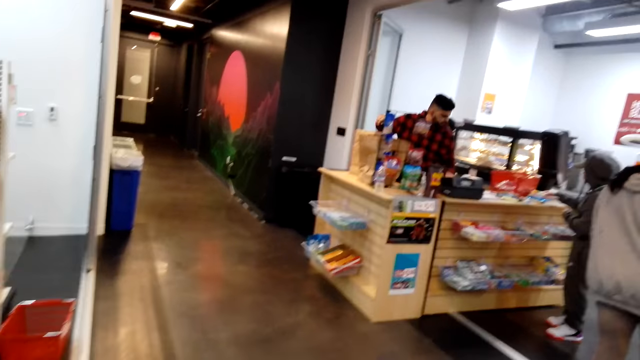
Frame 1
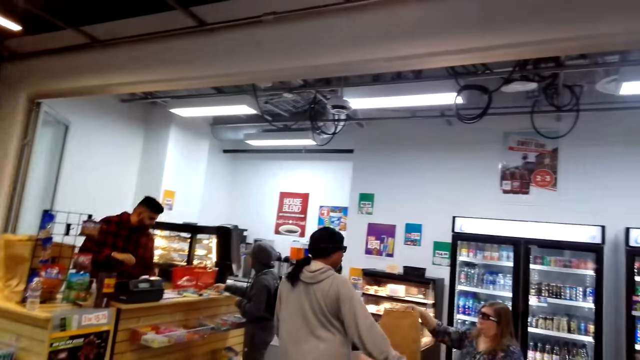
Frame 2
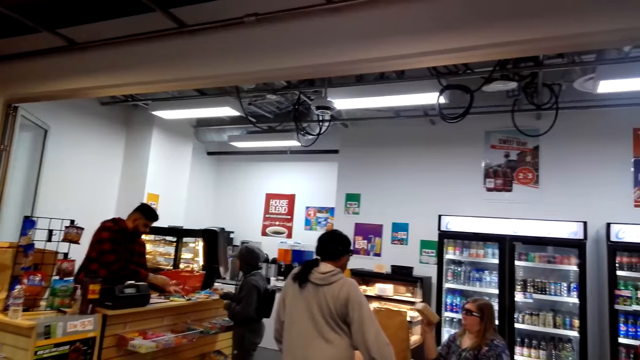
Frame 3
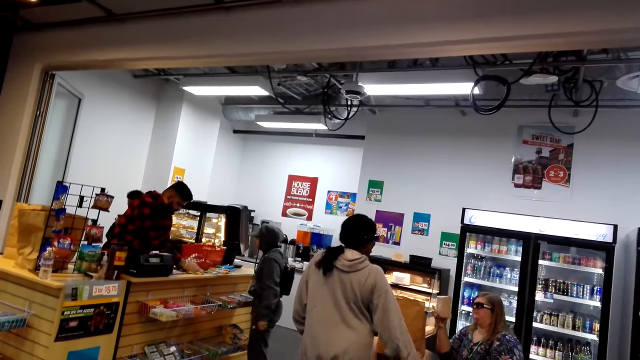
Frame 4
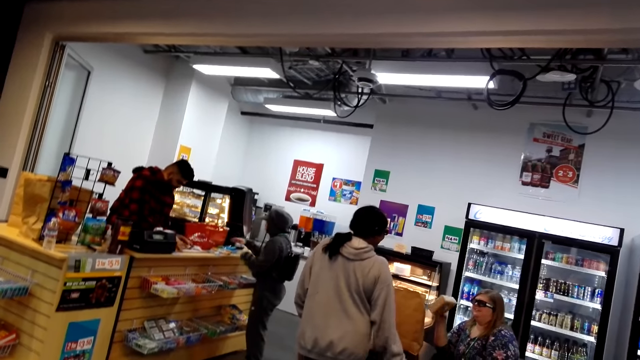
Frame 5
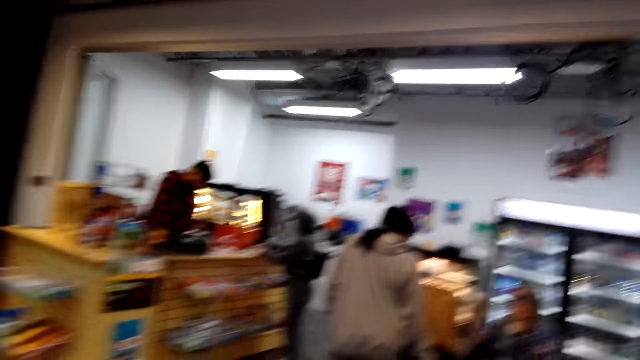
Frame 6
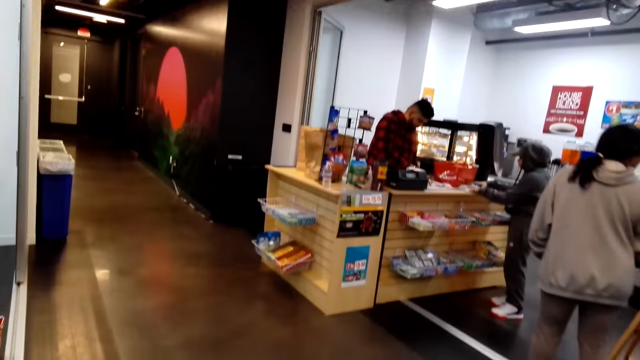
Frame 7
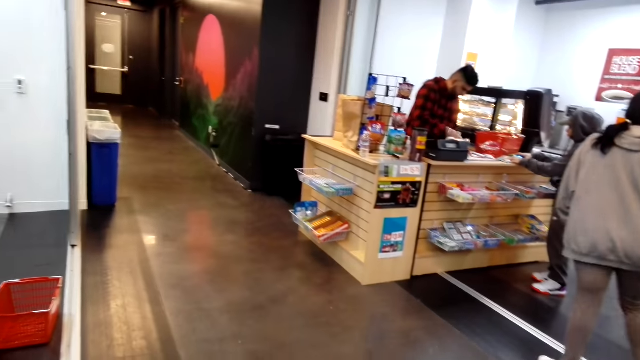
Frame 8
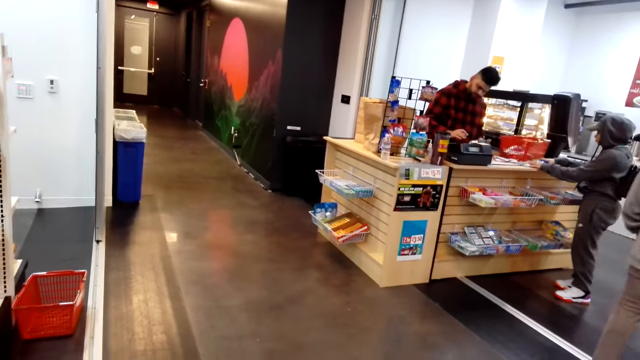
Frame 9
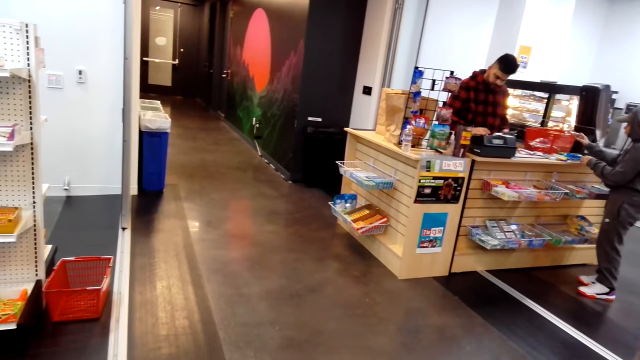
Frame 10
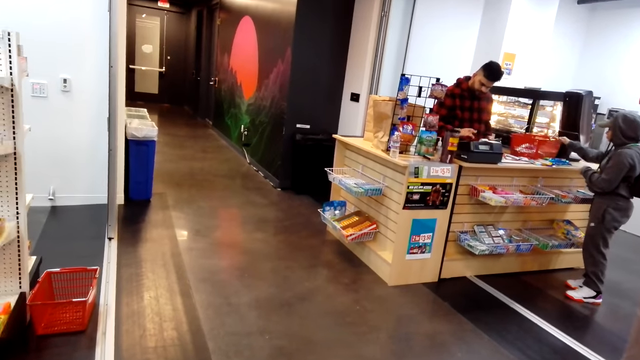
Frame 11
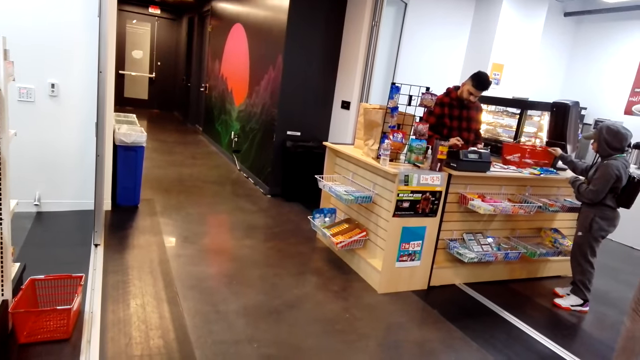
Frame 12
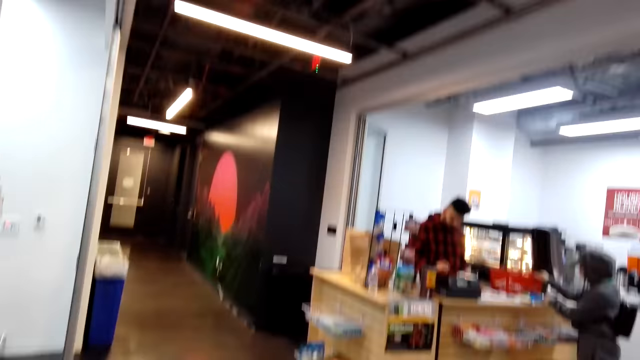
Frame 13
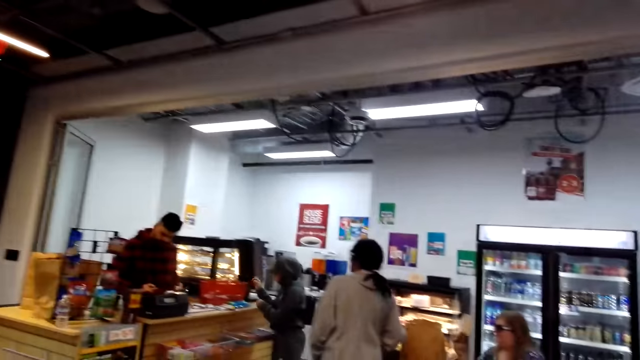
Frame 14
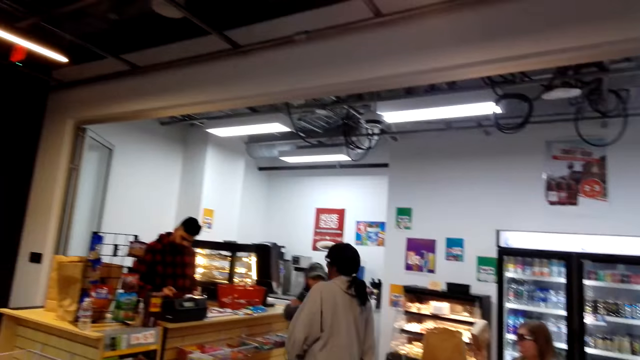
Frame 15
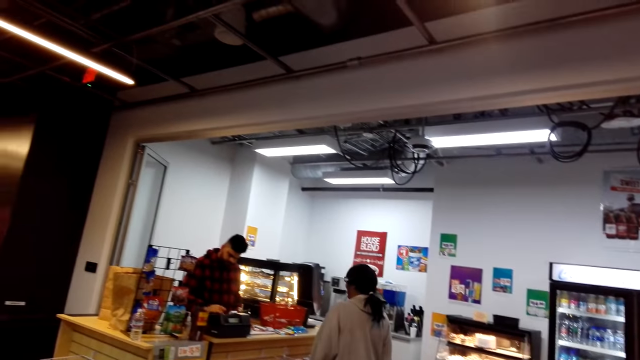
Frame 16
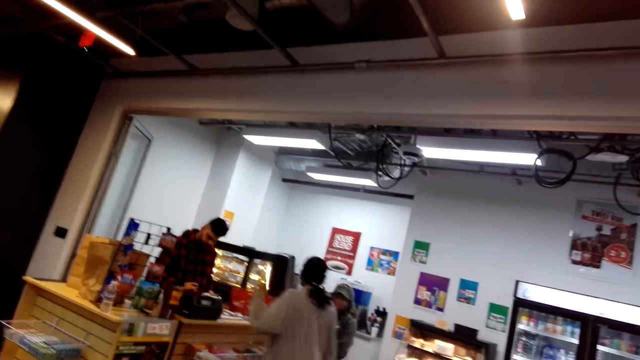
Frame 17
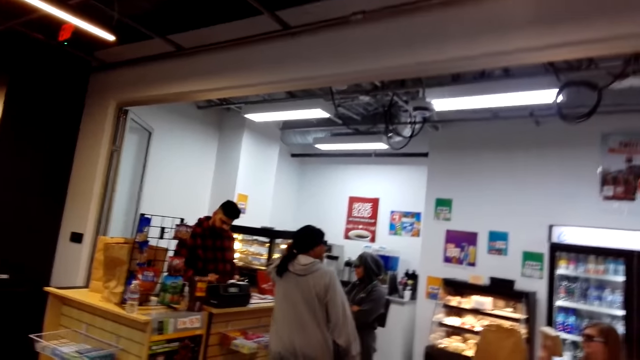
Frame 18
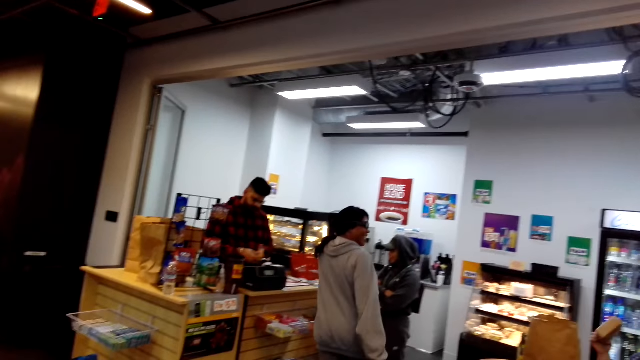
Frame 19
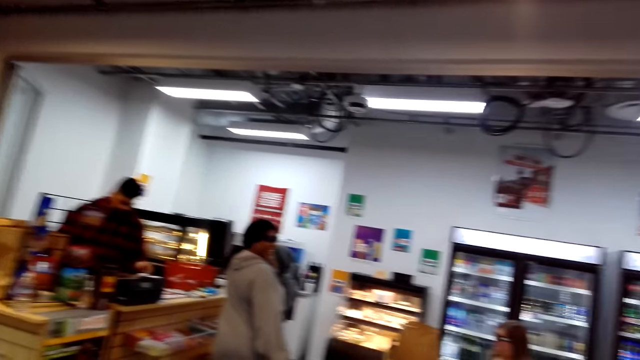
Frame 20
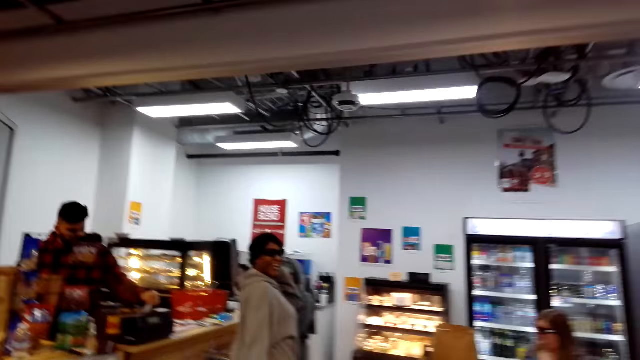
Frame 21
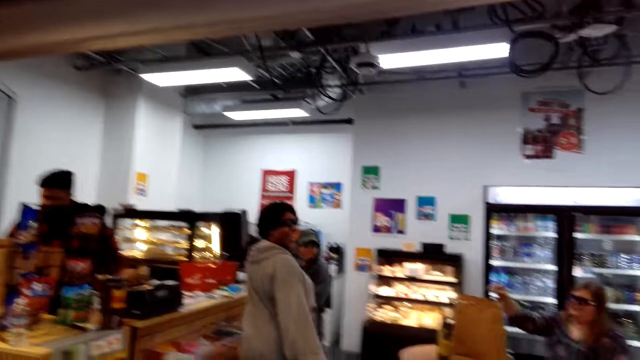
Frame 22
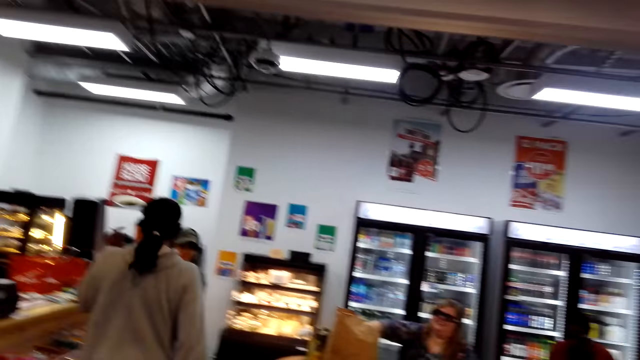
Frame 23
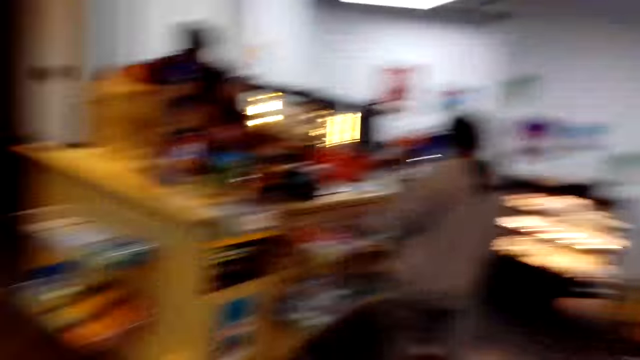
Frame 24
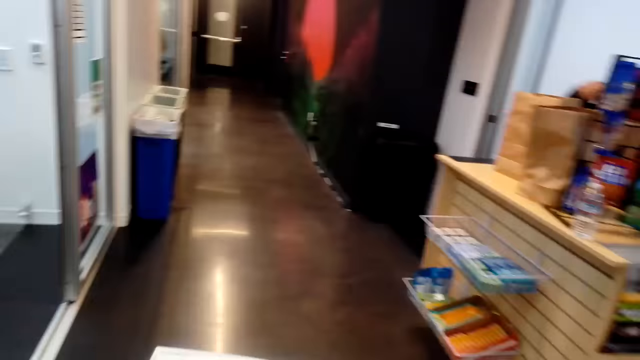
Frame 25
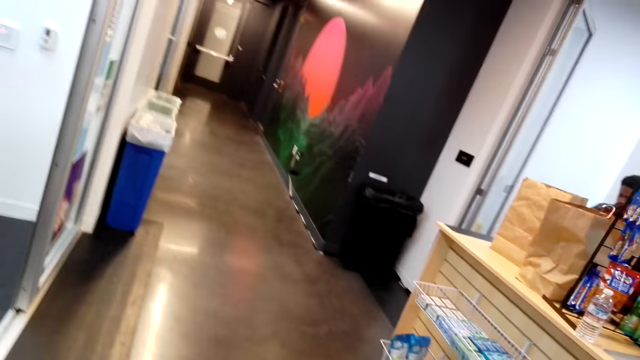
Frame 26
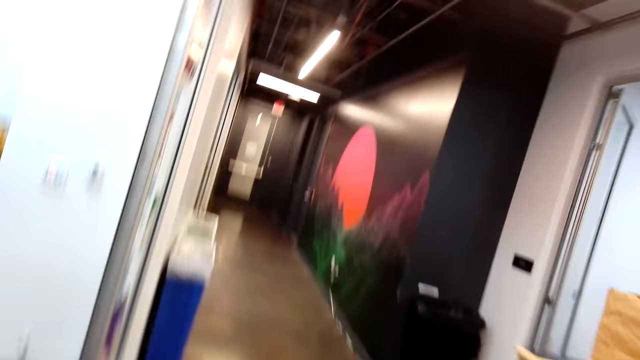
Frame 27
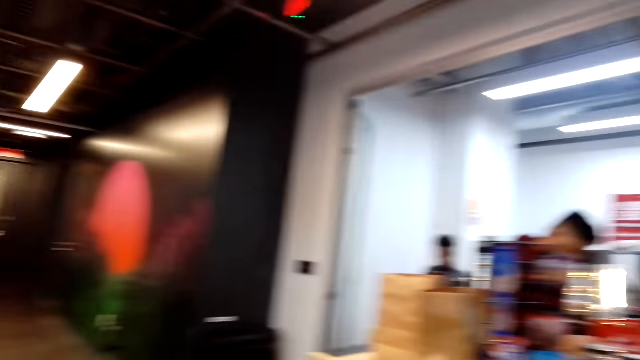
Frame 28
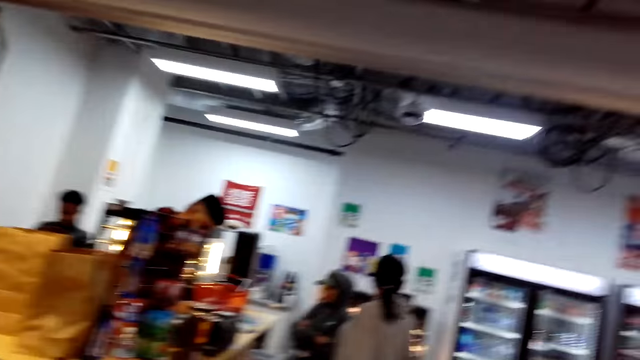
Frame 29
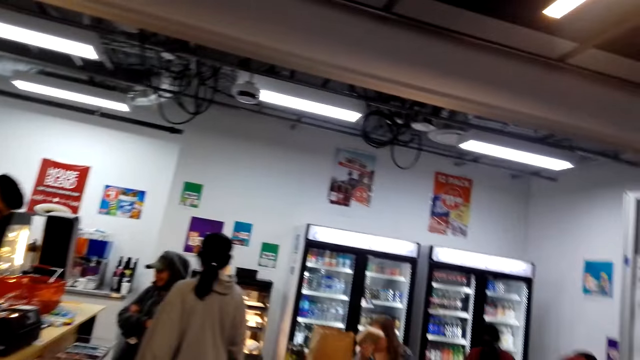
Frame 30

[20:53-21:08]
A man moves the hands. The man picks up the packets. The man operates the machine. A lady moves the trolley. The man operates the machine. The camera wearer looks around. Another lady steps forward. The man operates the machine. The other lady looks around. The camera wearer laughs. They look around. They look around again.

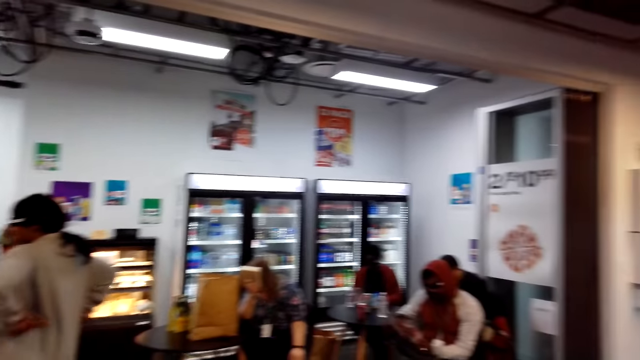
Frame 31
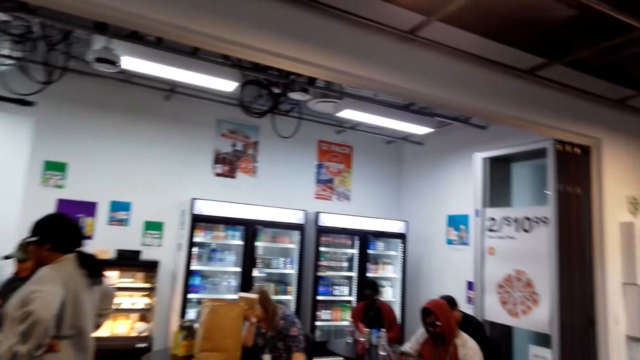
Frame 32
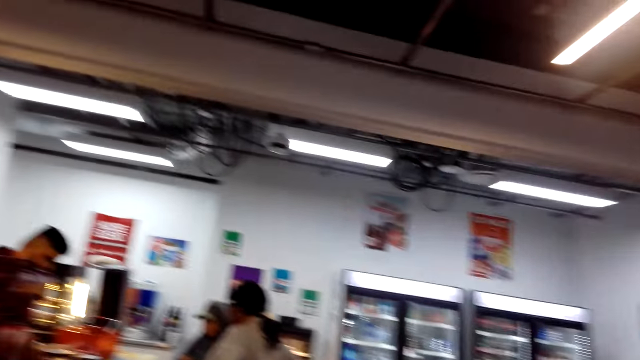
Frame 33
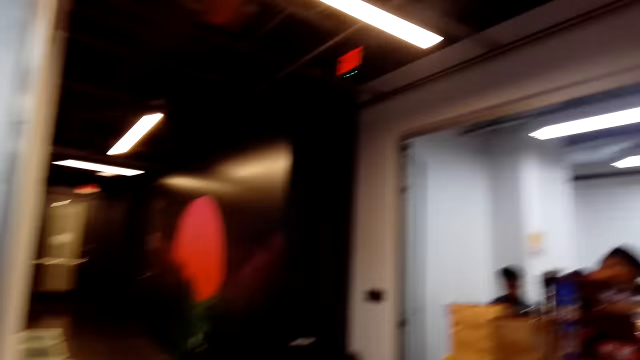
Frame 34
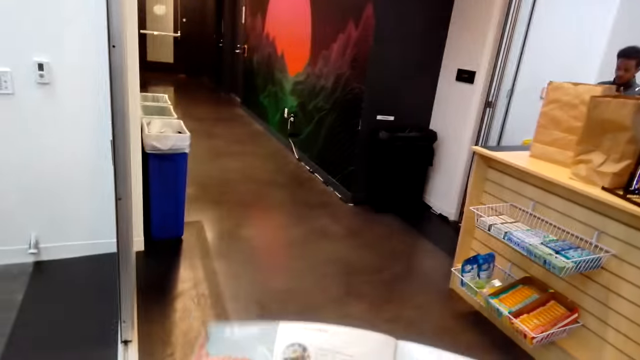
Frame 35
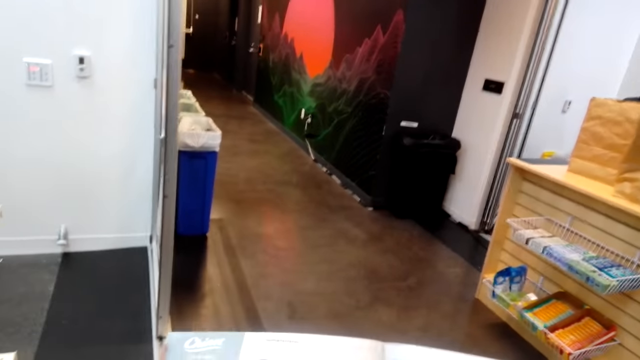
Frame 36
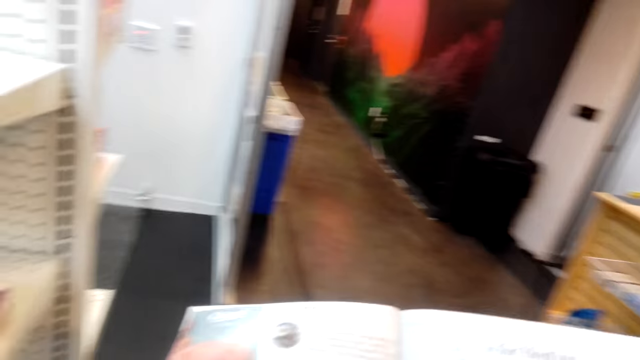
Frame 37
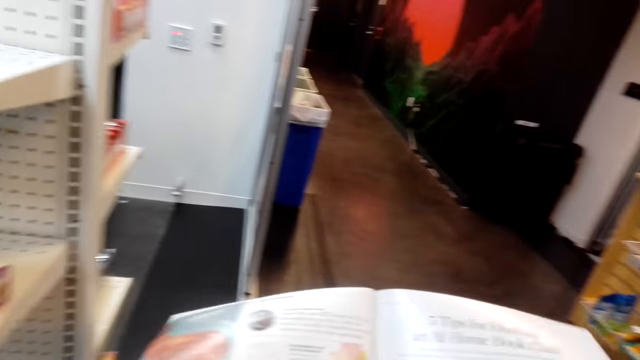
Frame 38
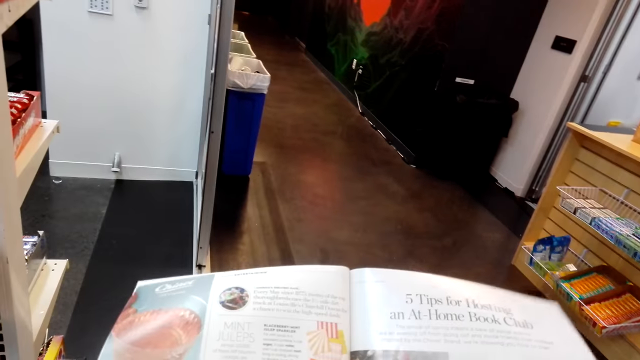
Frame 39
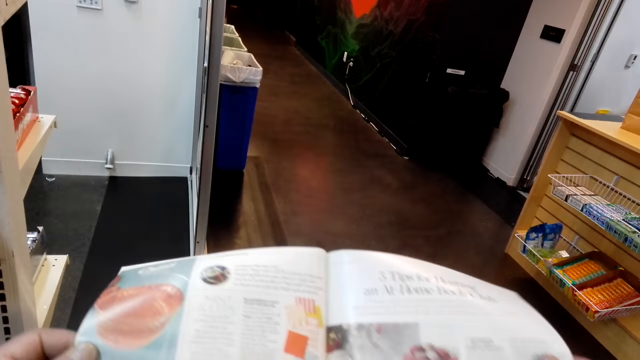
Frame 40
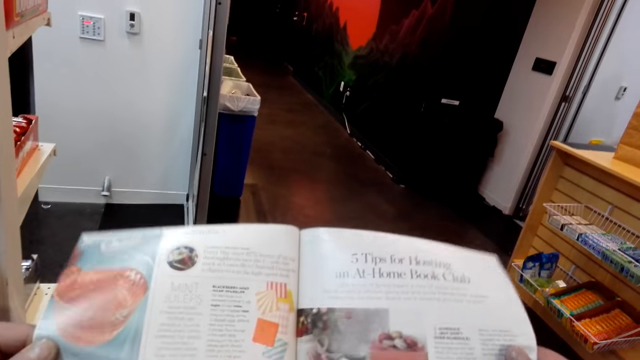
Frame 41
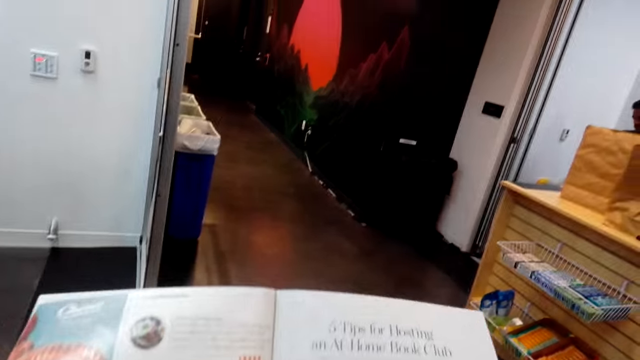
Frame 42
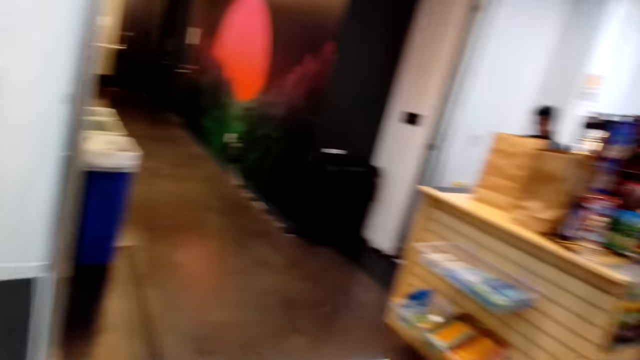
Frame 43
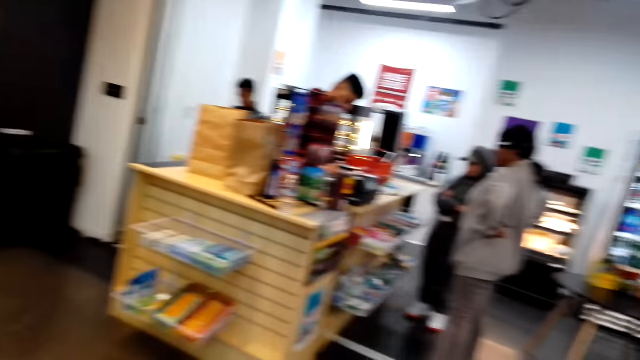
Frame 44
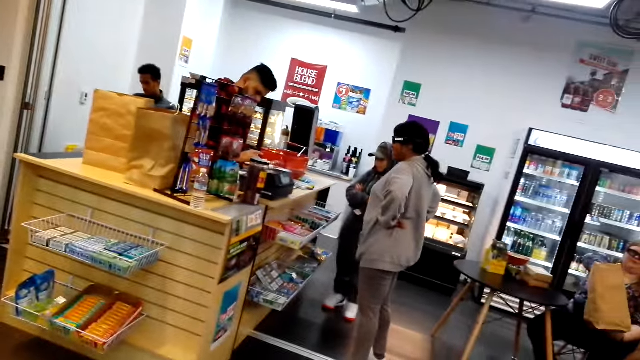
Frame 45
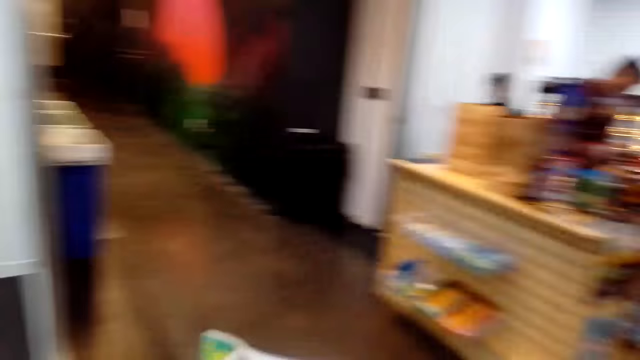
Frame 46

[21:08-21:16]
The camera wearer looks around. They look at the book. They look around. A man operates the machine.
